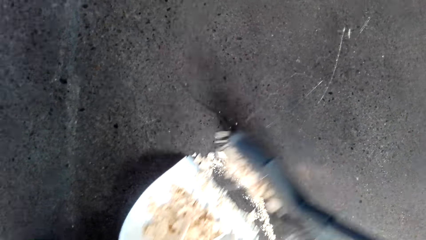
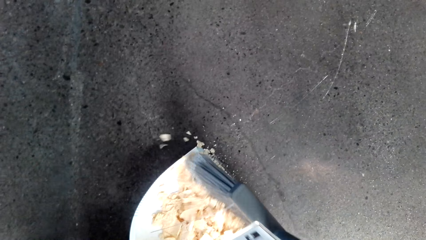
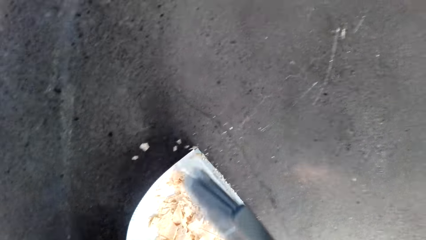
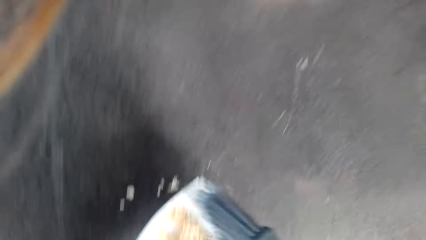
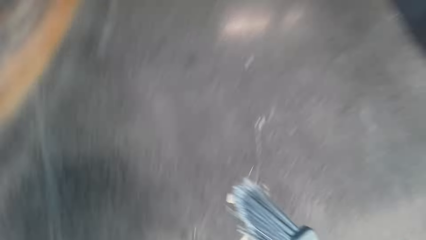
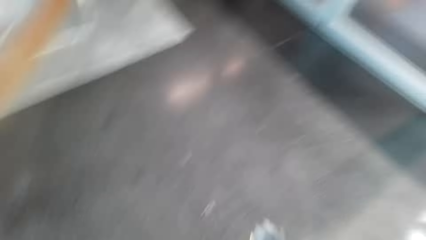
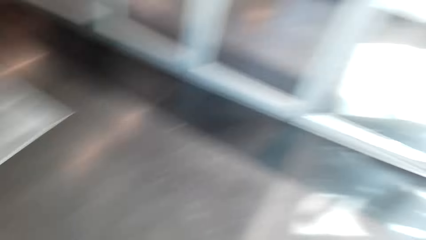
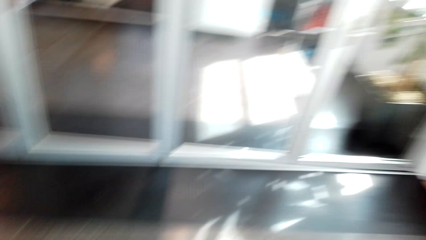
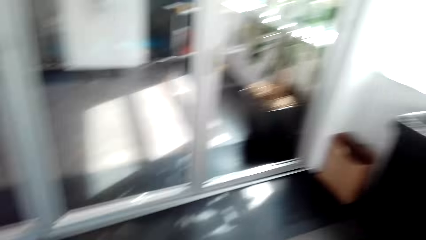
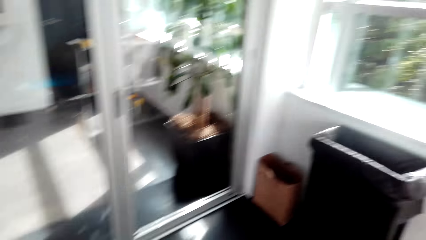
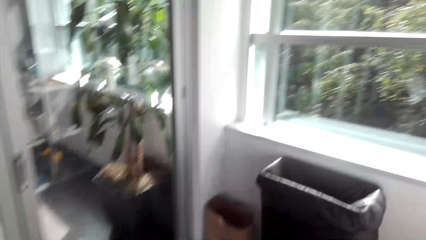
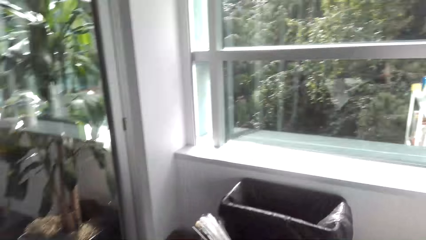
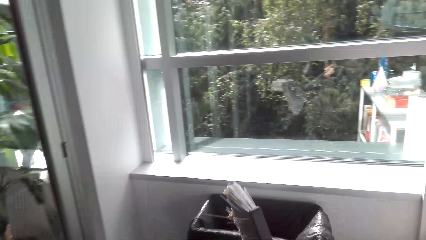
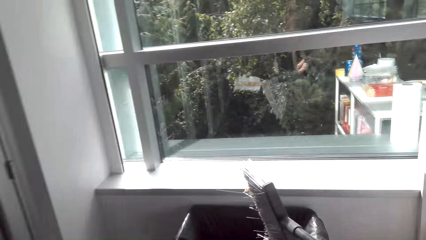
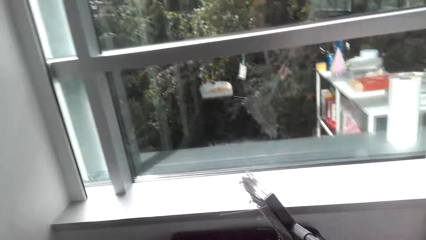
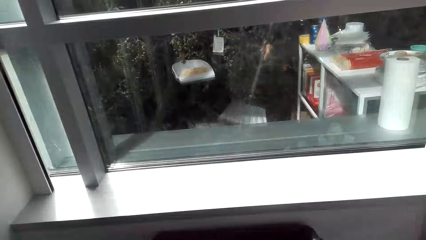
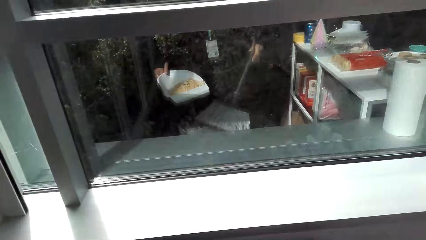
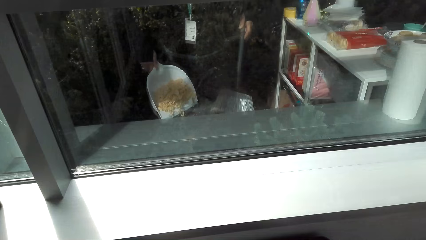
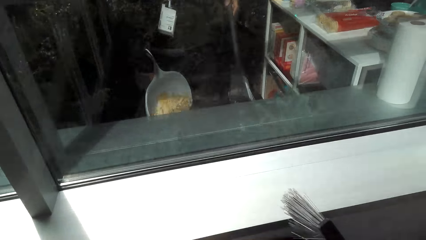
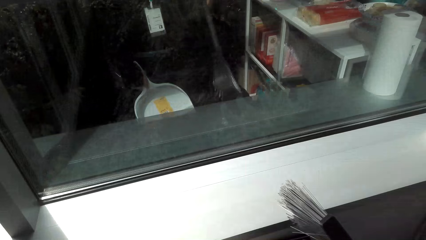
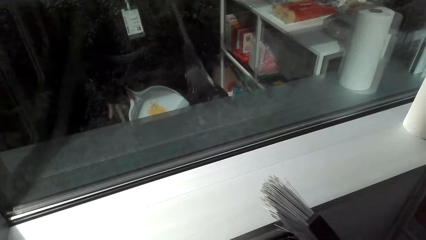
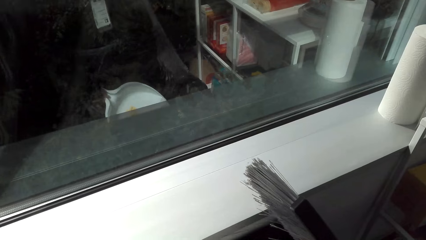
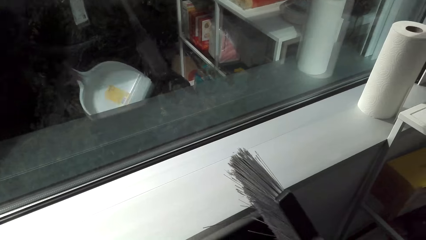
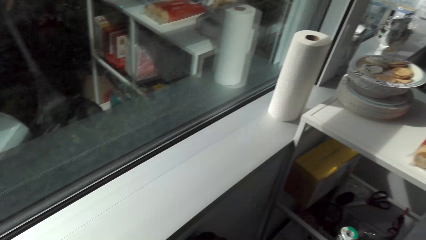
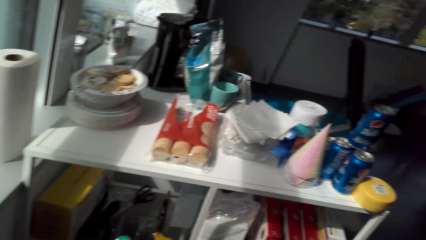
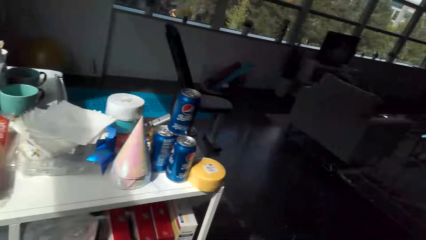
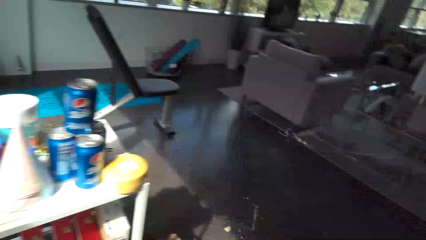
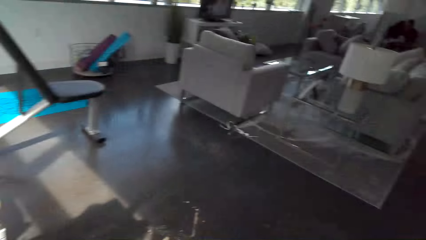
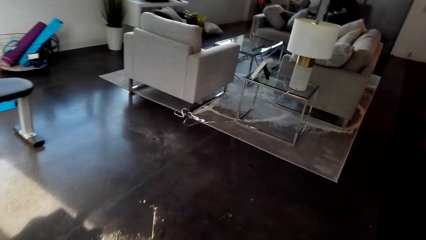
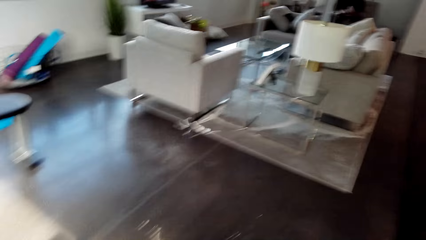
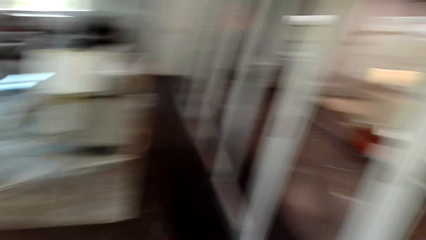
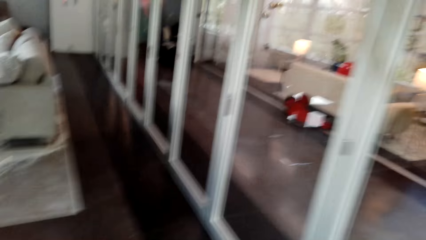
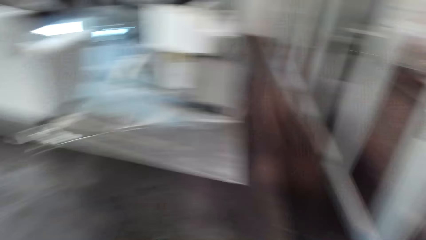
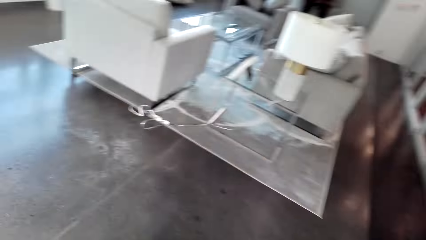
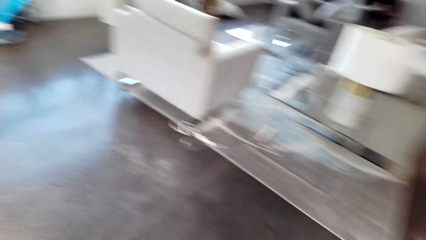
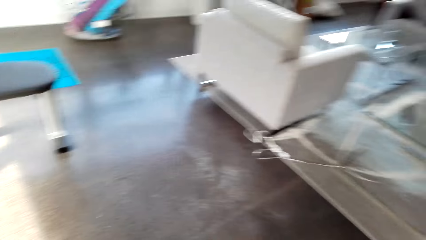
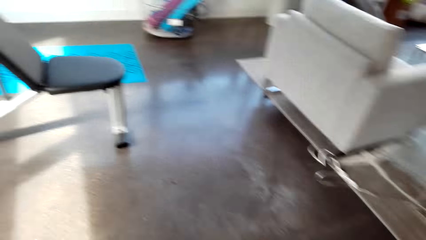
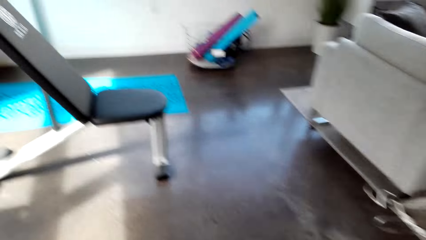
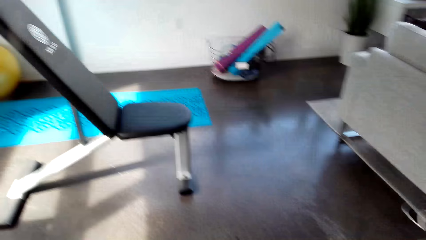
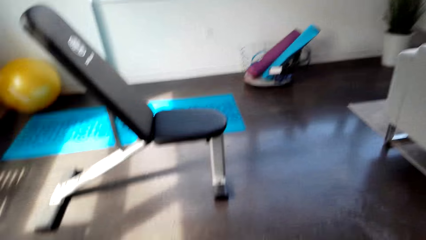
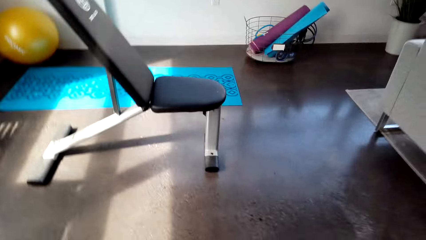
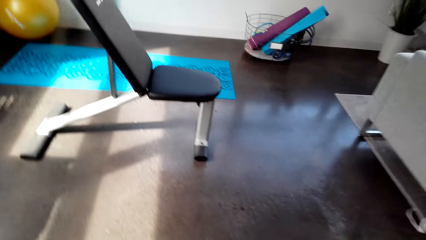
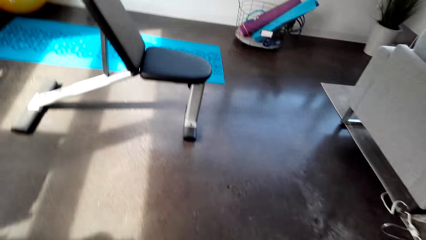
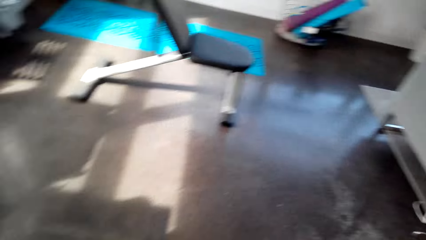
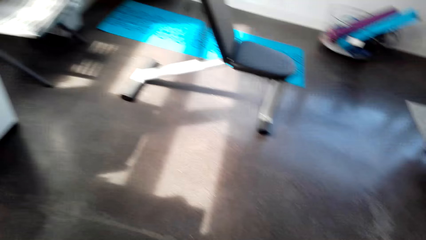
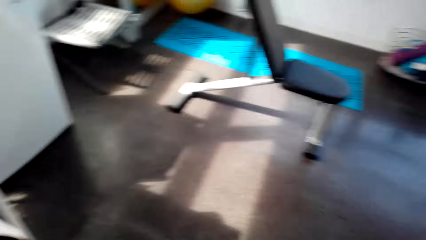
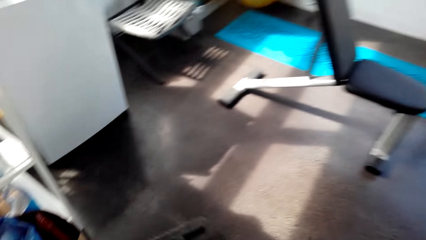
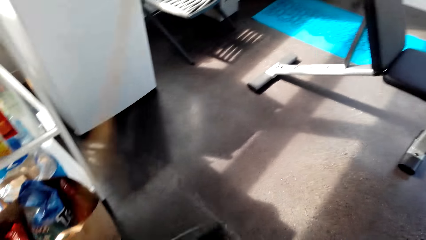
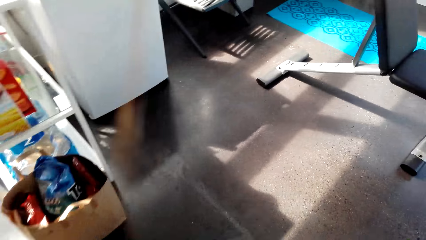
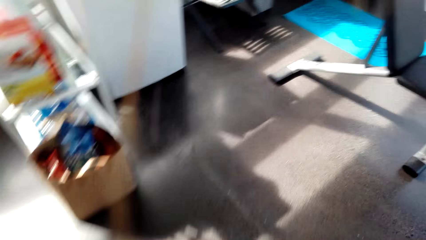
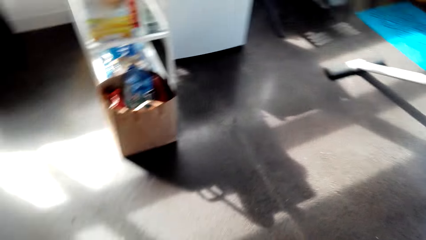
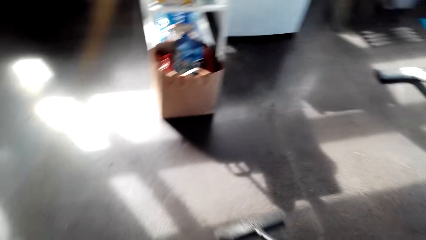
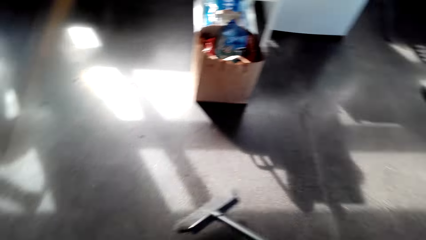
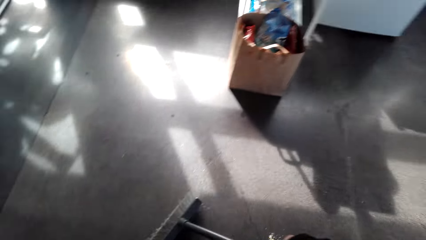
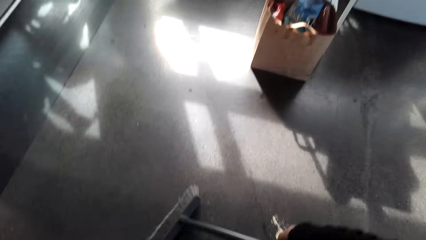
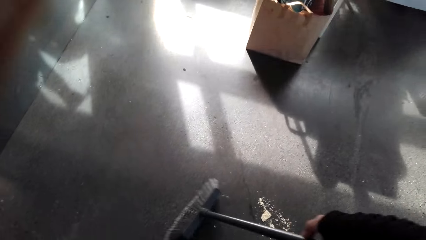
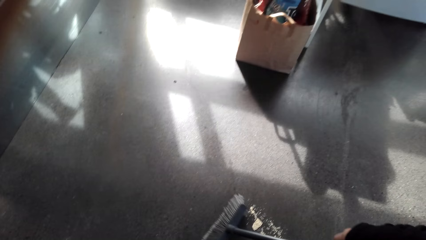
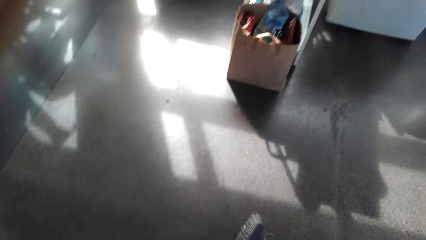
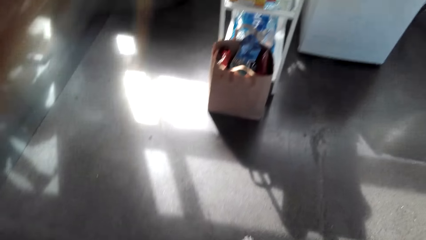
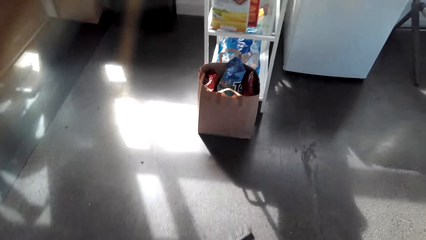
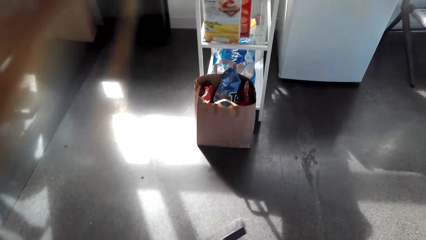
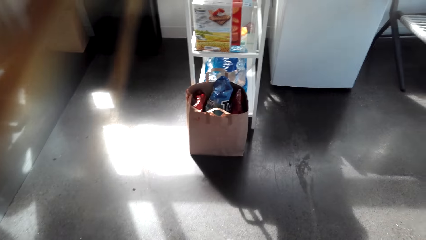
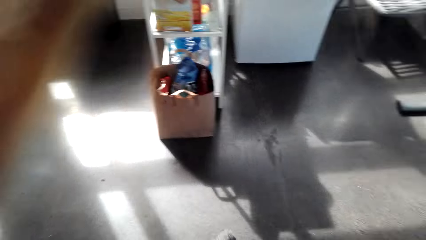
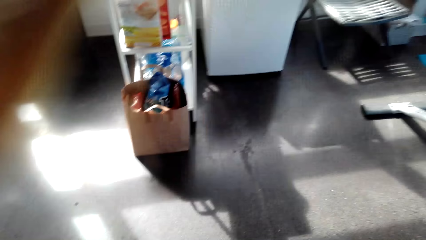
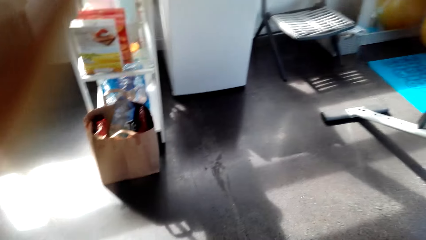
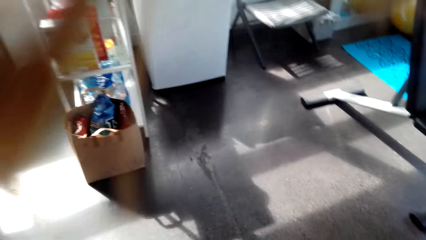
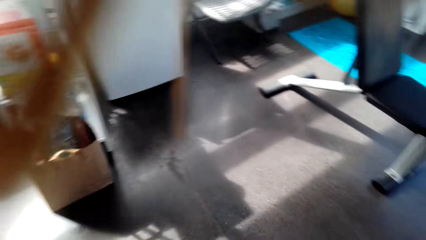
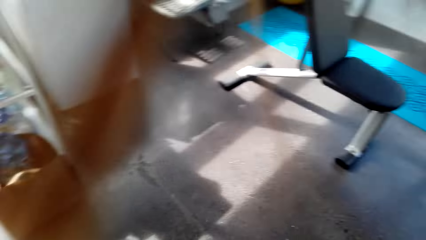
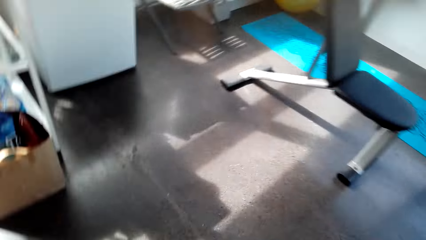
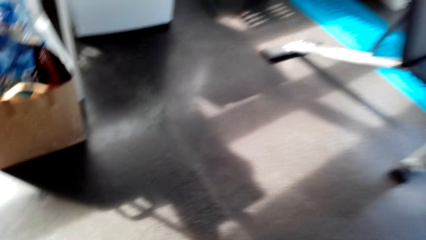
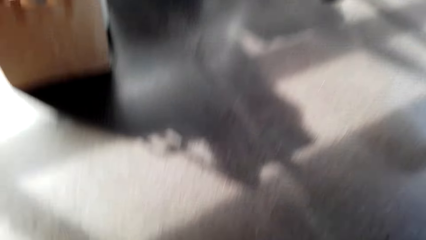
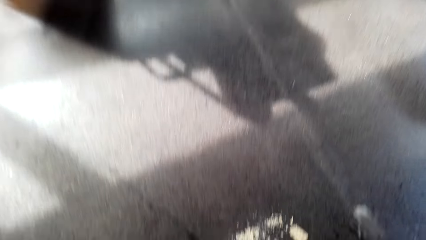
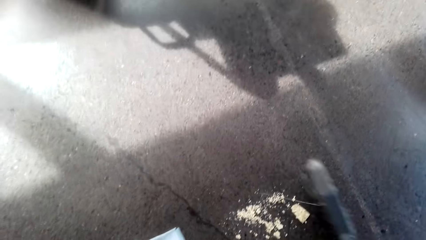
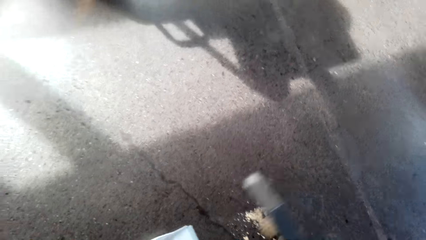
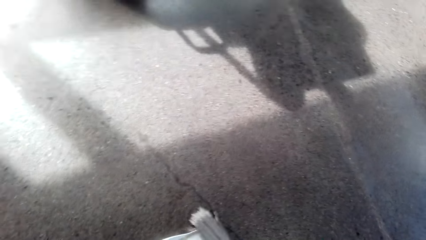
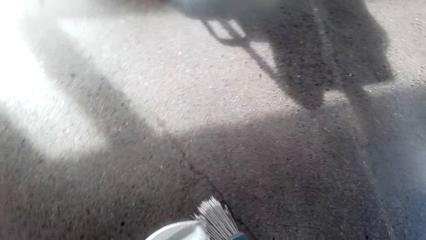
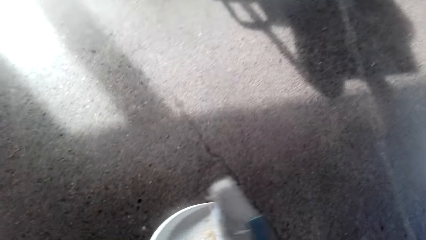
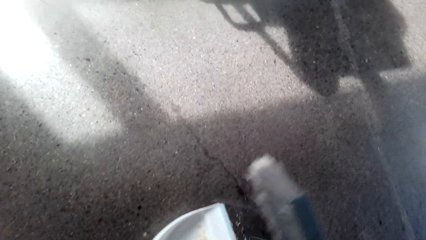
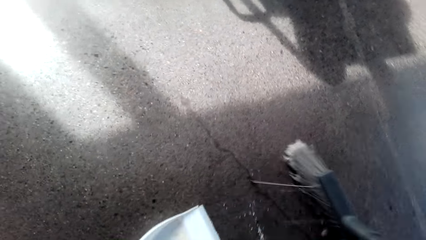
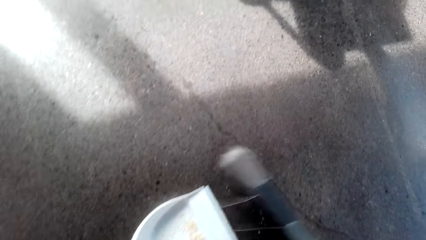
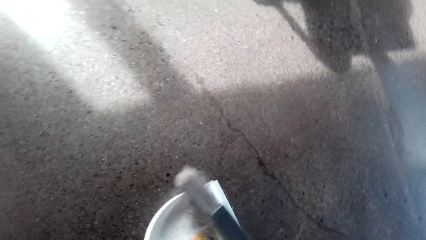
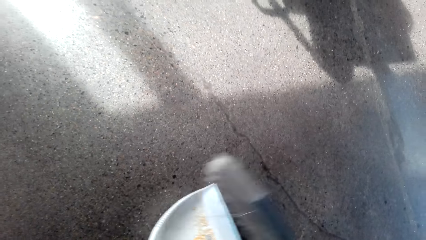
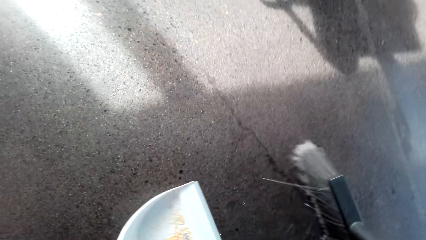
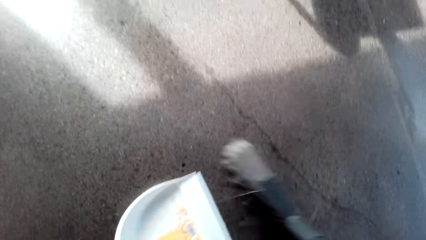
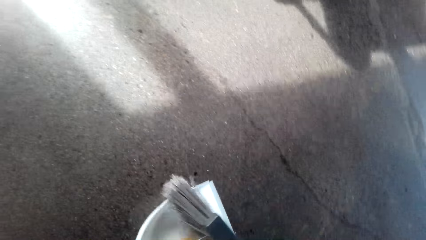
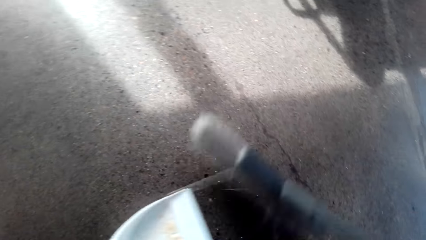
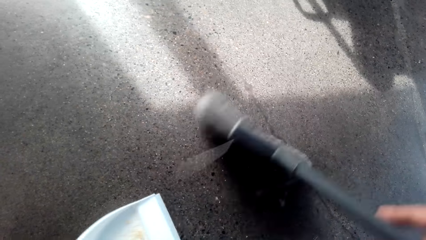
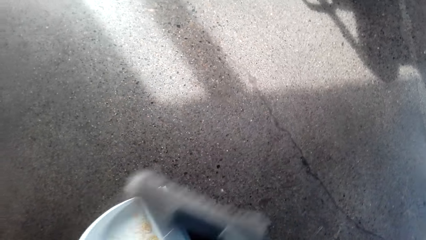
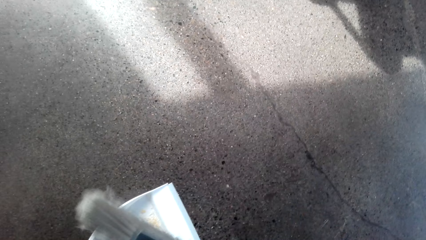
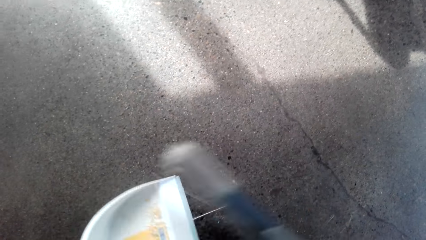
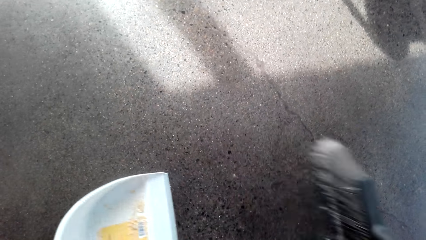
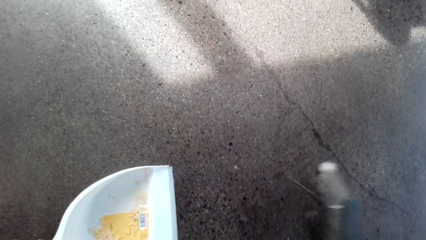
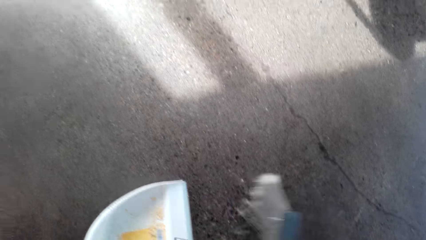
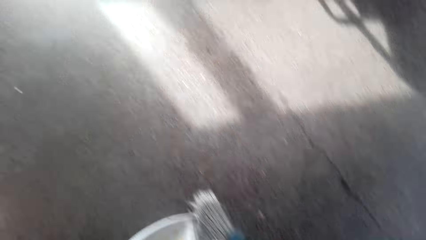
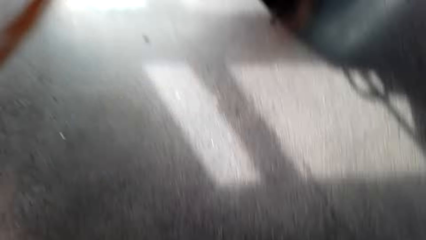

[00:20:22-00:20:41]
The camera wearer touches the dustbin. They pour dirt into the bin. They sweep the floor with the broom. They walk. They sweep the dirt onto the dust pan.
